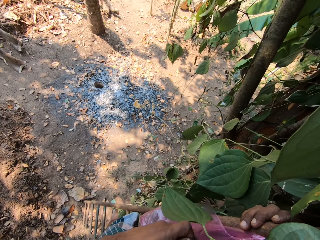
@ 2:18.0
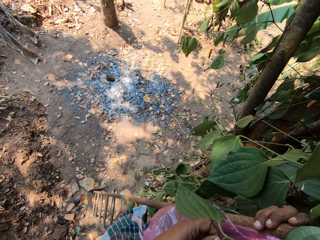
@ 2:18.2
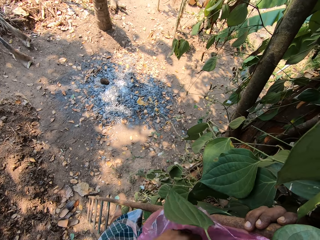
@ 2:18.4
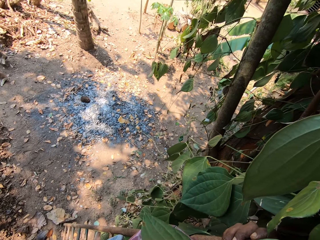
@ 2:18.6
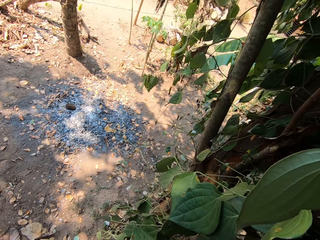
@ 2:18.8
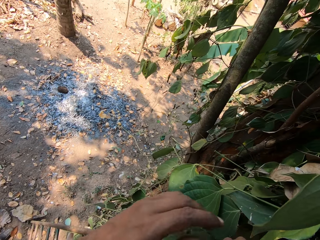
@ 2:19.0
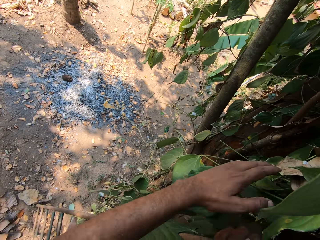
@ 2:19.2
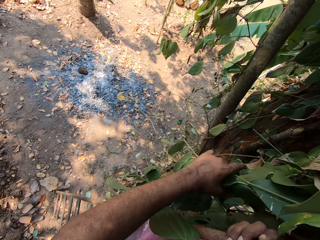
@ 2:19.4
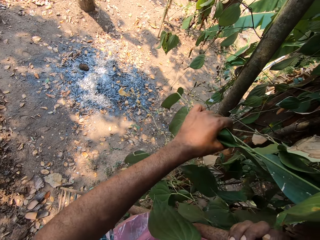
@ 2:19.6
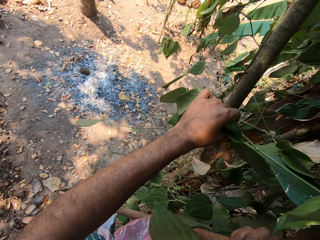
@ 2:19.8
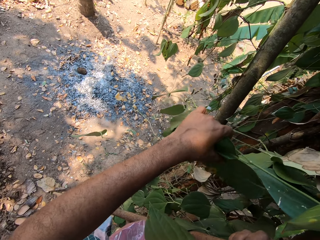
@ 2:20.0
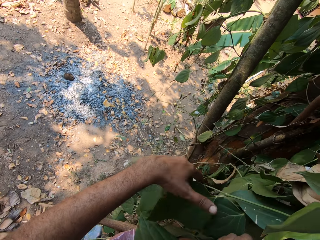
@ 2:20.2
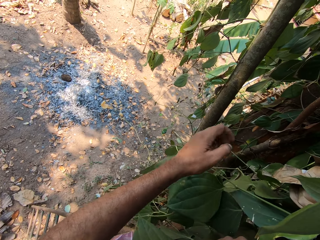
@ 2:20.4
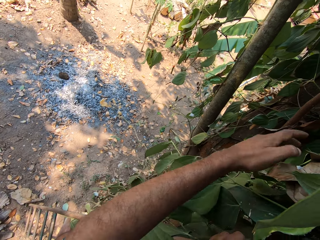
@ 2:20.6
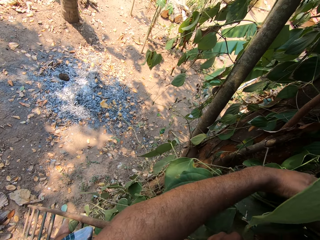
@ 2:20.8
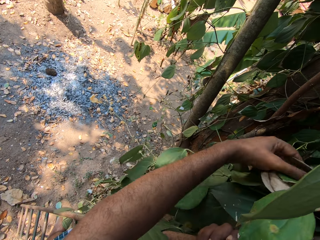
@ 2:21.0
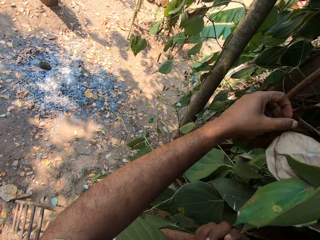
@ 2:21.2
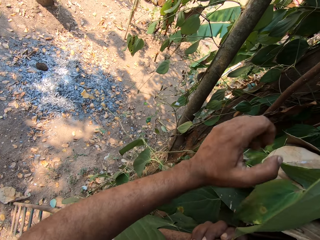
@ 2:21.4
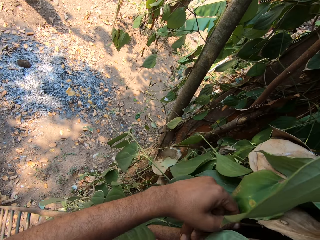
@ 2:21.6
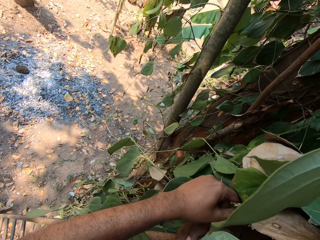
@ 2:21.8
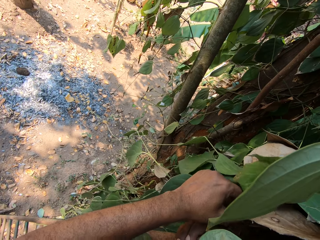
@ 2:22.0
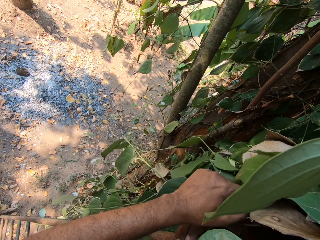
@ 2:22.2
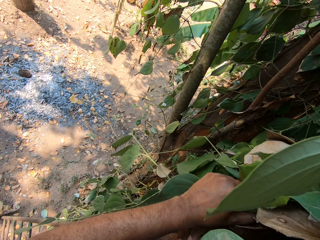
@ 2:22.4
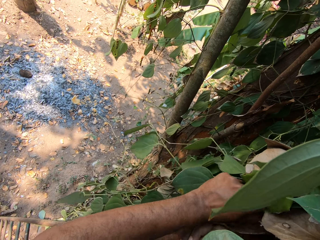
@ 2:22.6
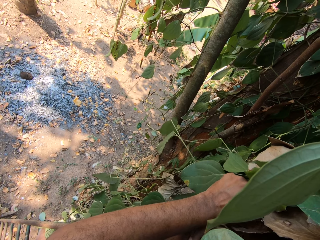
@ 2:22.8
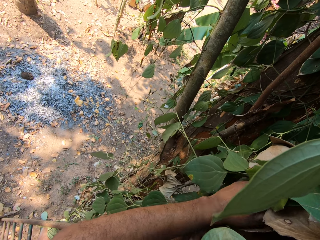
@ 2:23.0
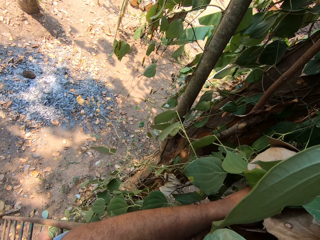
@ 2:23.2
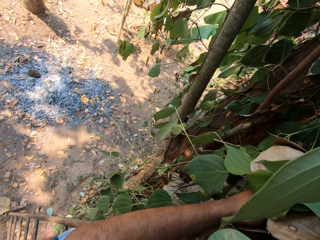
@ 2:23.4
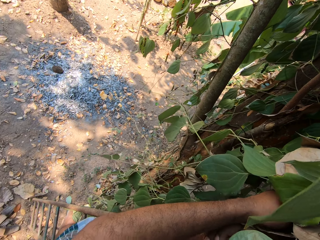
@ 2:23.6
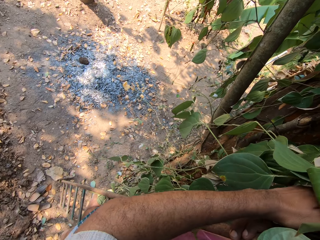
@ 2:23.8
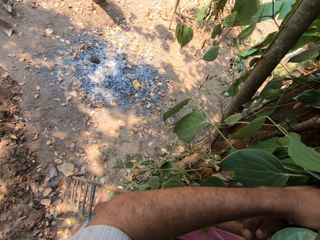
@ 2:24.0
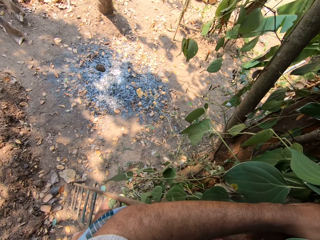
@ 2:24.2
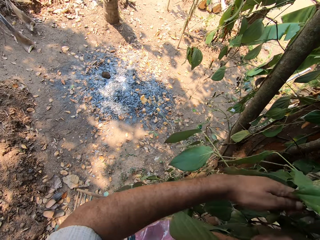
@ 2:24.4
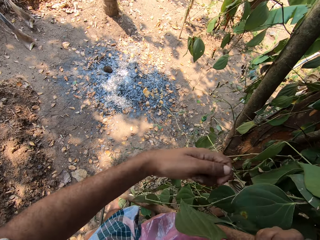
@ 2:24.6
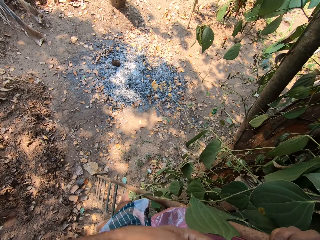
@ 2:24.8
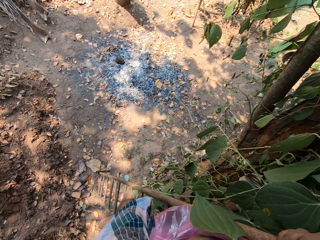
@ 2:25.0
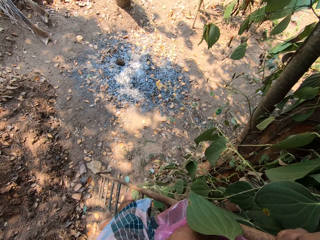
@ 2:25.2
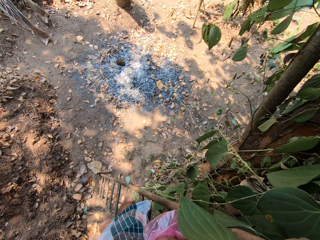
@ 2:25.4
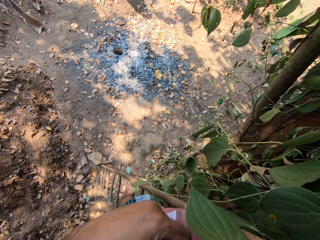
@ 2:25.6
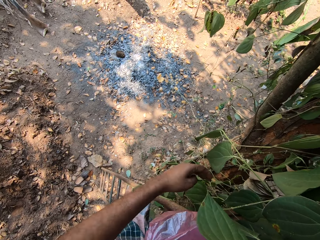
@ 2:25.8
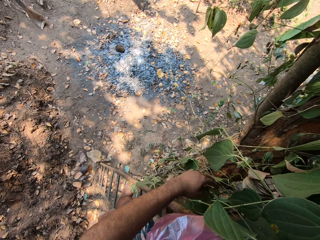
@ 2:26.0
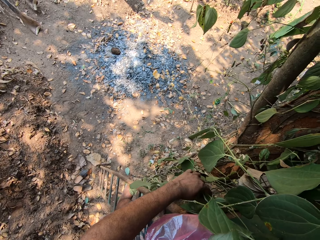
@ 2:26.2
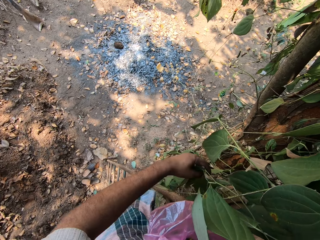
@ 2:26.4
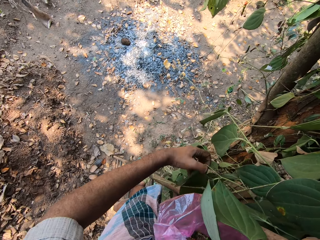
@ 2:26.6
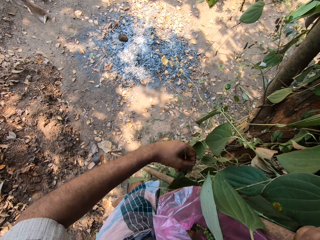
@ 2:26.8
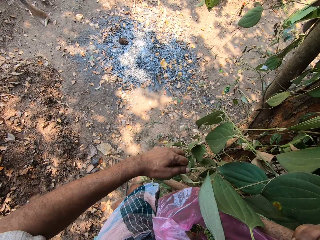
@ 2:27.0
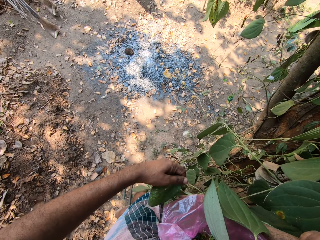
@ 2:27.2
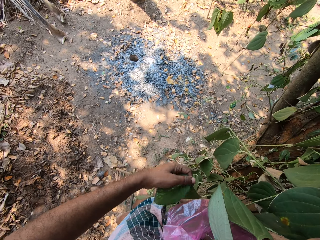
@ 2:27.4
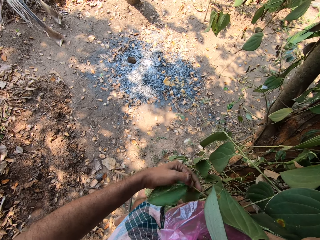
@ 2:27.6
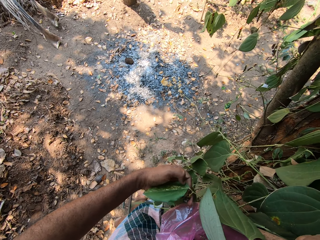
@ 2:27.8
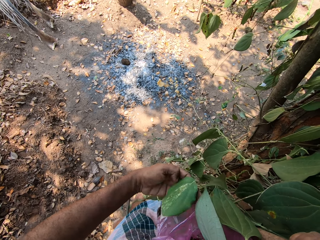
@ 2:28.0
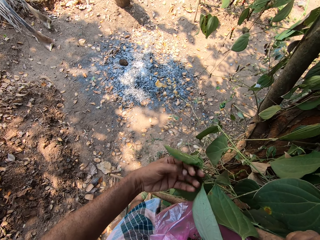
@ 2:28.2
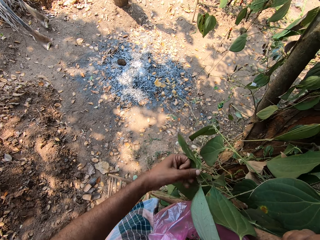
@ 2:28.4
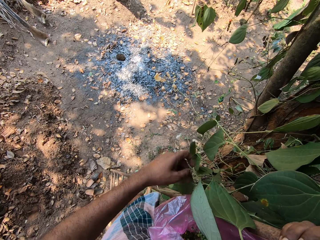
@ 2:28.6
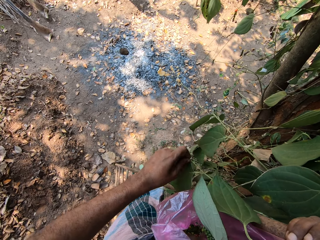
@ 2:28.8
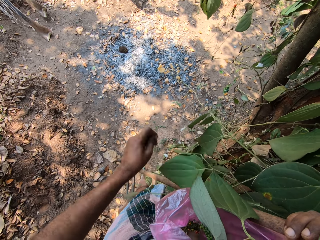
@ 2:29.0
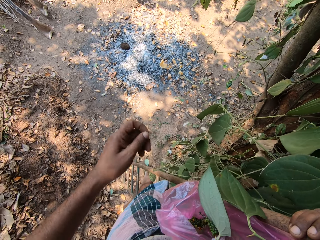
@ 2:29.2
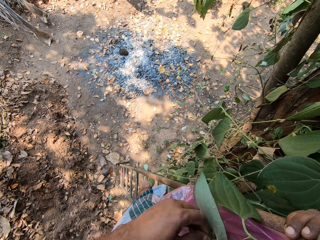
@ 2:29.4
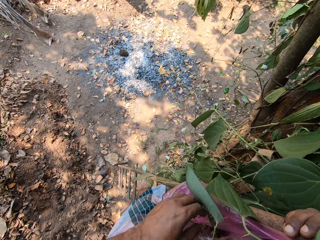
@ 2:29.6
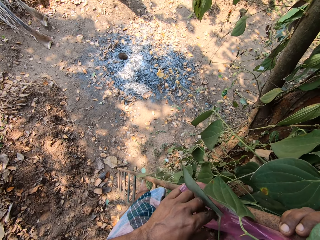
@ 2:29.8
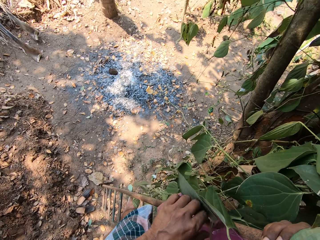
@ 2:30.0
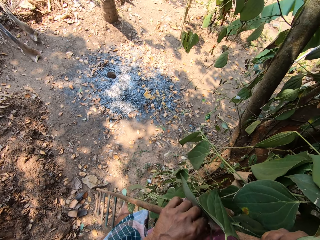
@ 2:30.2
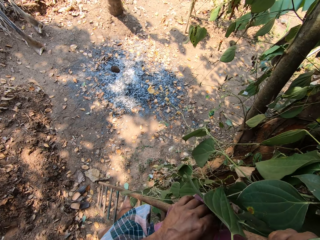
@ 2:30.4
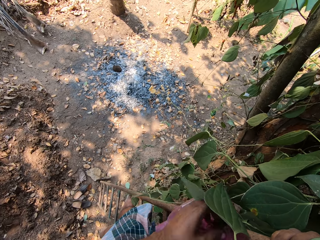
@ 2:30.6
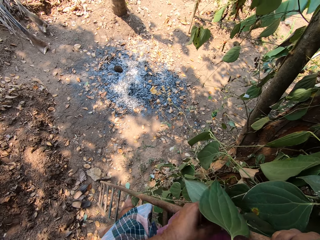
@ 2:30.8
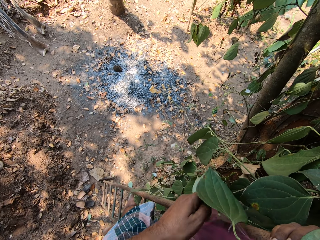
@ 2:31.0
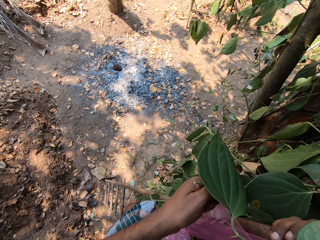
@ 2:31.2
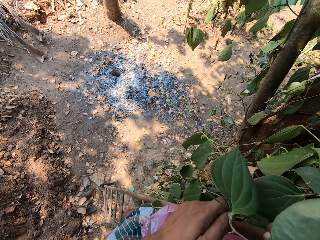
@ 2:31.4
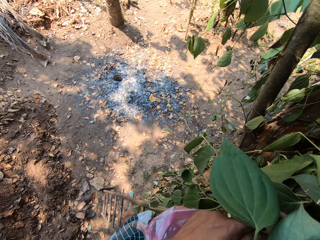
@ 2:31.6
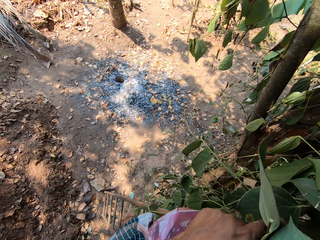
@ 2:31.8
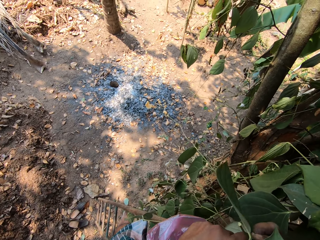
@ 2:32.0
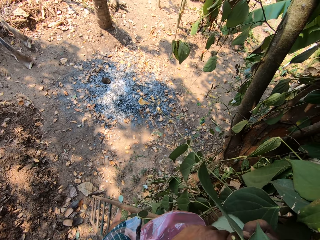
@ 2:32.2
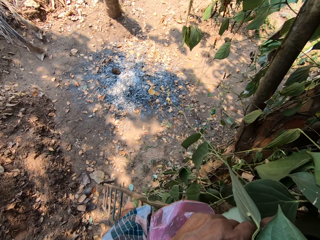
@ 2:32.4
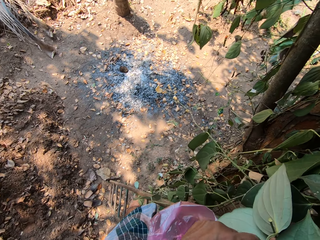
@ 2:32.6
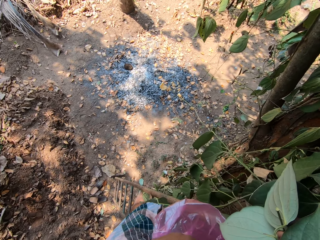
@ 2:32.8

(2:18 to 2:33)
The camera wearer lifts the leaves on the tree with his left hand. He holds the leaves. He fondles the leaves on the tree with his left hand. He plucks a leaf on the tree with his left hand. He drops the leaf in his left hand into the polythene bag in his right hand. He grabs a leaf on the tree with his left hand. He plucks the leaf on the tree with his left hand. He drops the leaf in his left hand into the polythene bag in his right hand. He fondles the polythene bag with his left hand.

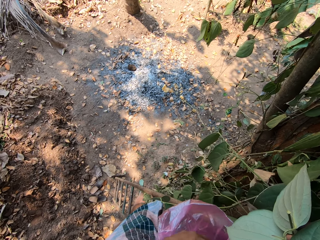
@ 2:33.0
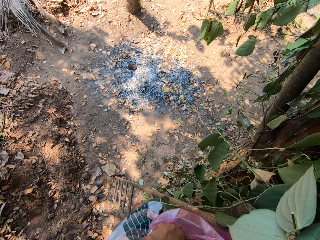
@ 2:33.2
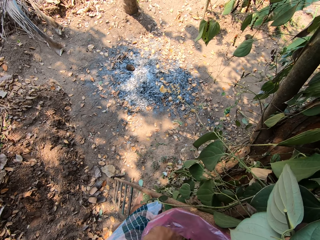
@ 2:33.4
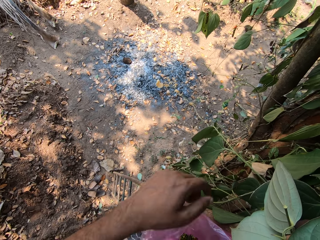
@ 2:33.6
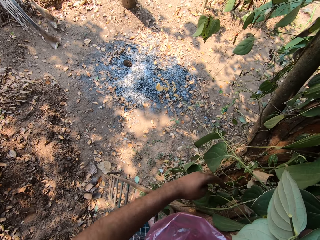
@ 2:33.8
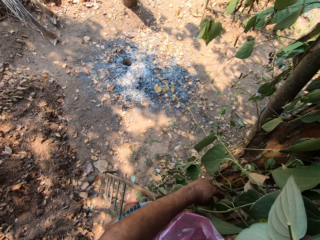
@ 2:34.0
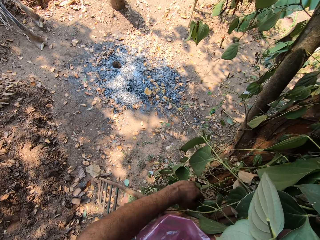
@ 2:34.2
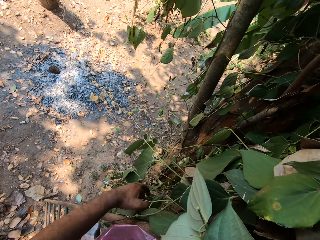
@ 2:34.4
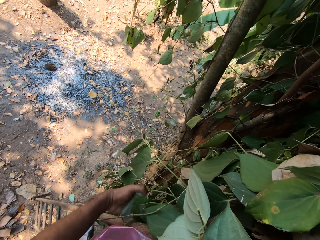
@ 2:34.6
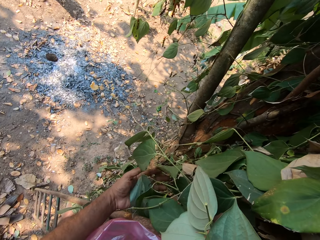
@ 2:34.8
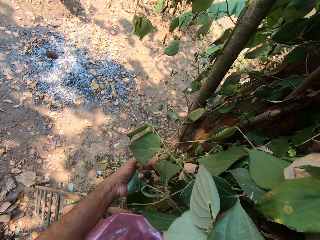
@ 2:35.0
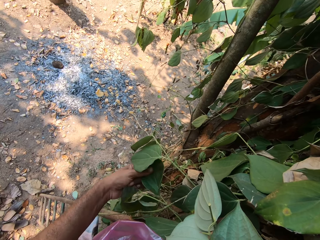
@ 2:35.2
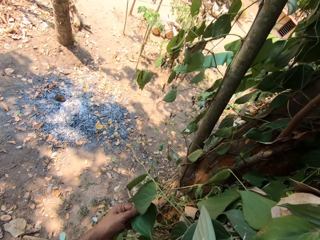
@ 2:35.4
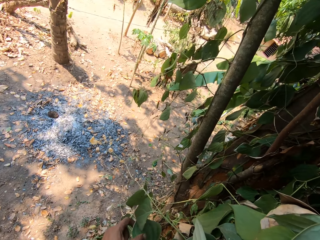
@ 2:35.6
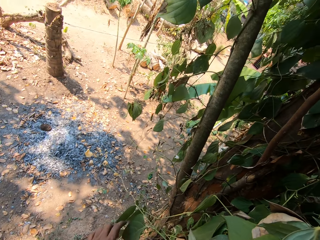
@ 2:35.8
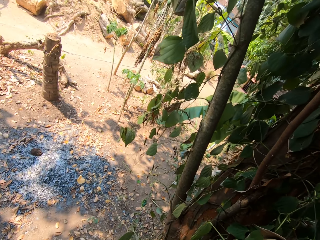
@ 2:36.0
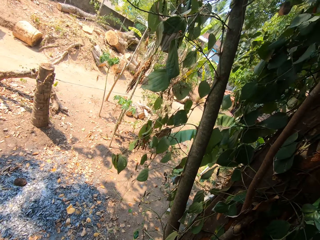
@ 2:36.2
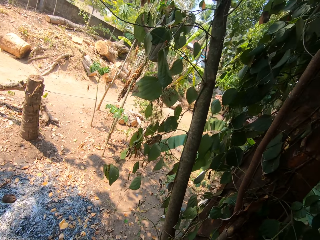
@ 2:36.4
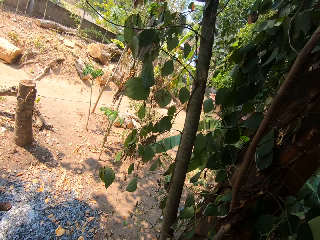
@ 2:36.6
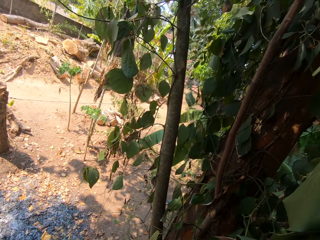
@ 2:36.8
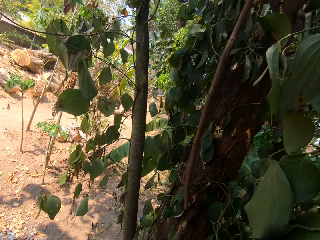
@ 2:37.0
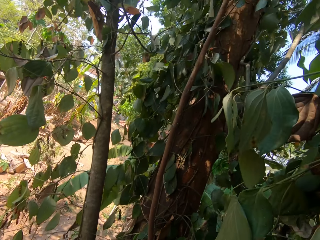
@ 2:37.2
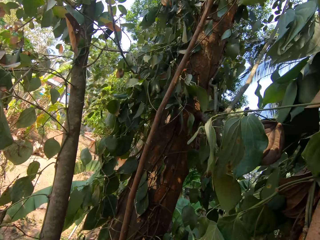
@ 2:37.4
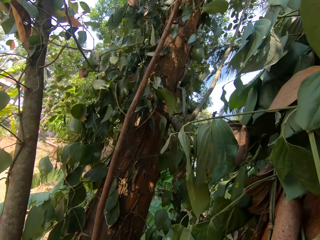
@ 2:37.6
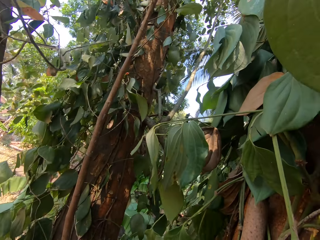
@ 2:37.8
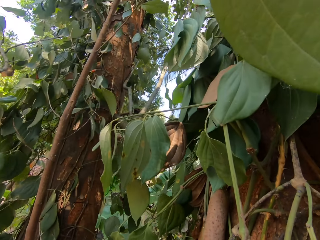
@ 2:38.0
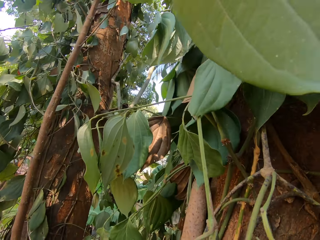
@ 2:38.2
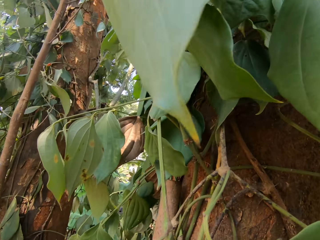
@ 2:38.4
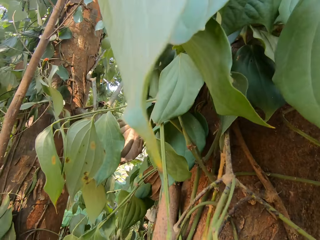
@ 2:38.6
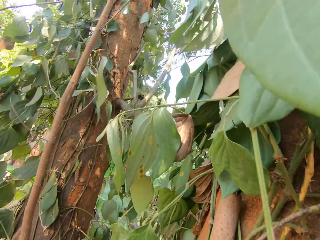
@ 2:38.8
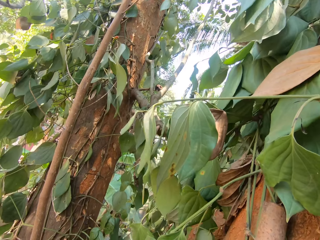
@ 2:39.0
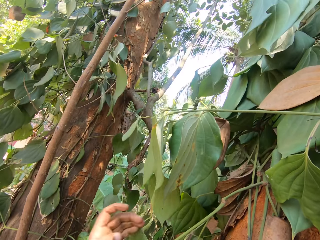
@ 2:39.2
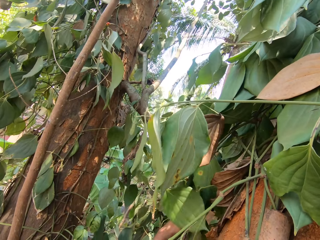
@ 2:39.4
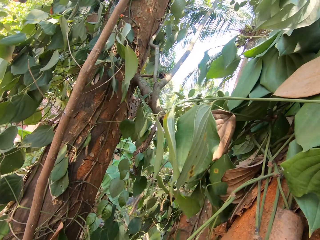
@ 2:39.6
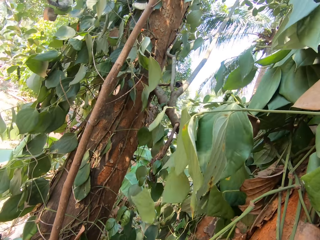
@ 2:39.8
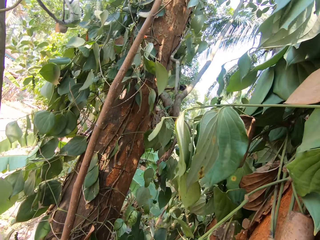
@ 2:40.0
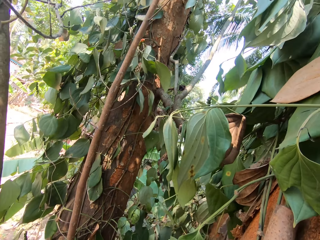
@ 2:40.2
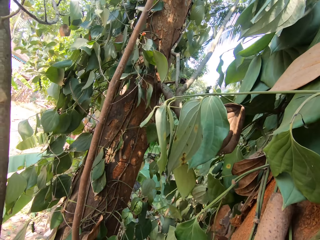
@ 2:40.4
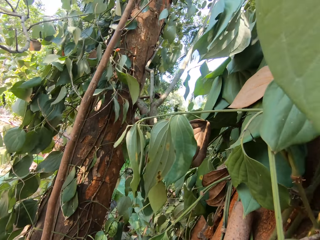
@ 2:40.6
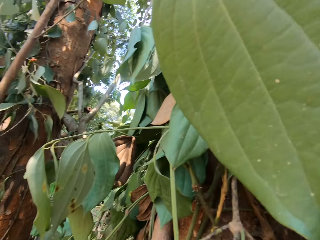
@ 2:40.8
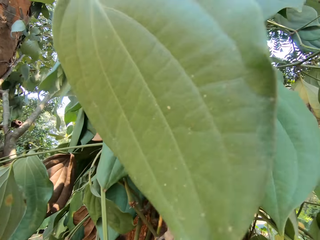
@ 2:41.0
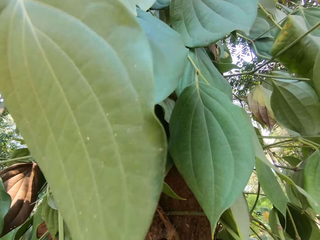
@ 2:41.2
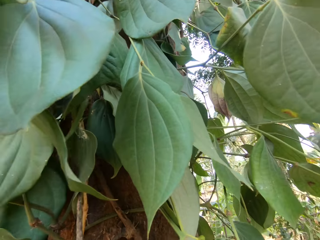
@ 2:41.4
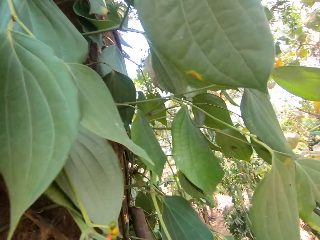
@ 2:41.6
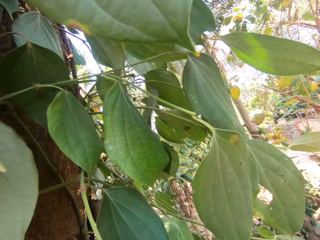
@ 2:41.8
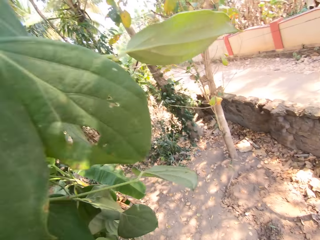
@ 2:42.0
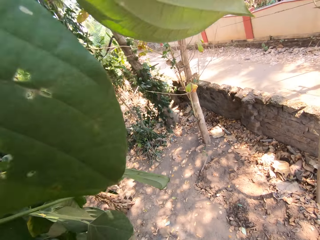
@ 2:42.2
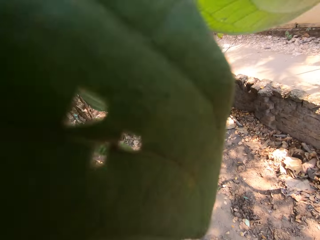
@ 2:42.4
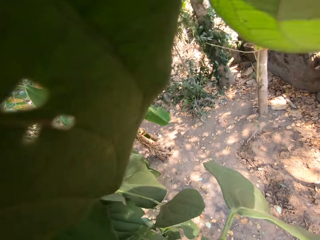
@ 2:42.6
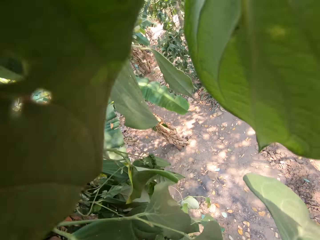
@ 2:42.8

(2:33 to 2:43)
The camera wearer grabs a leaf on the tree with his left hand. He plucks out some fruits on the tree. He plucks the leaf on the tree with his left hand. He looks around.
